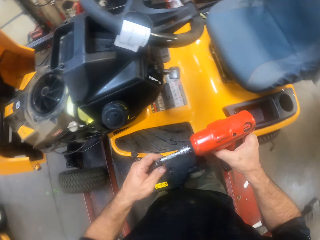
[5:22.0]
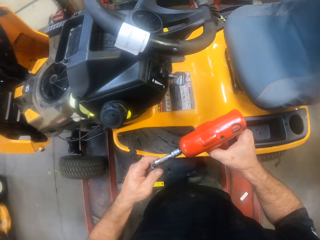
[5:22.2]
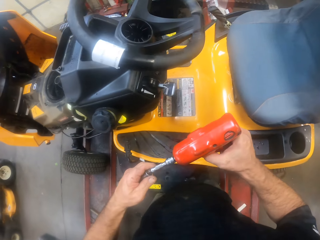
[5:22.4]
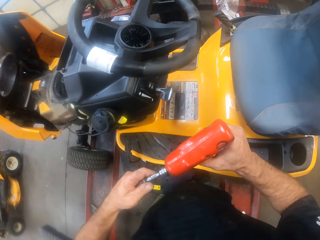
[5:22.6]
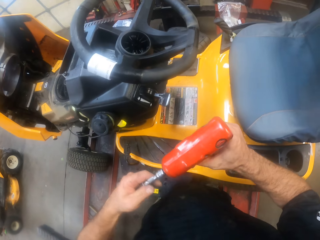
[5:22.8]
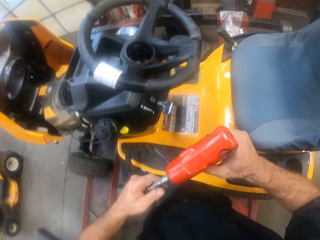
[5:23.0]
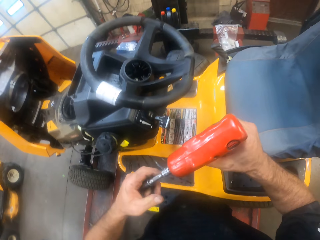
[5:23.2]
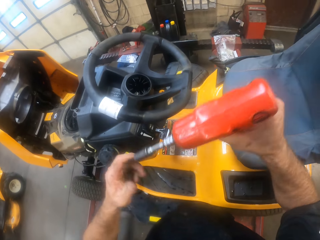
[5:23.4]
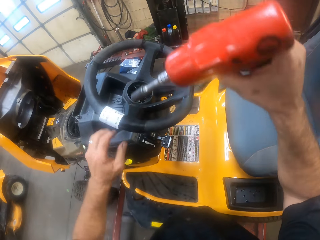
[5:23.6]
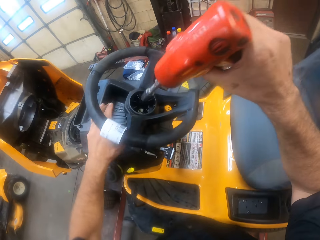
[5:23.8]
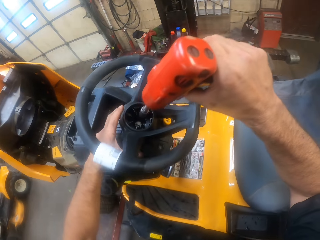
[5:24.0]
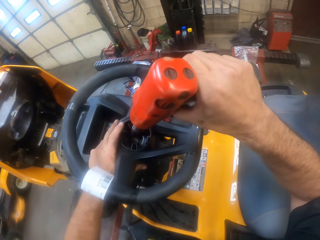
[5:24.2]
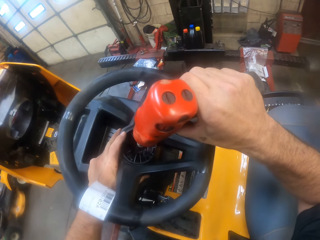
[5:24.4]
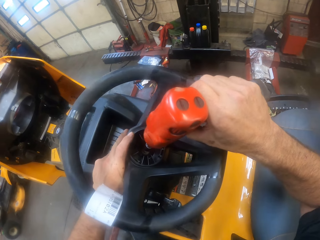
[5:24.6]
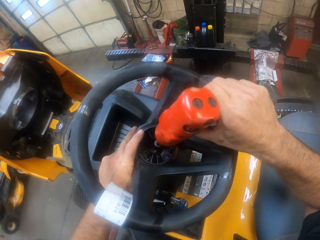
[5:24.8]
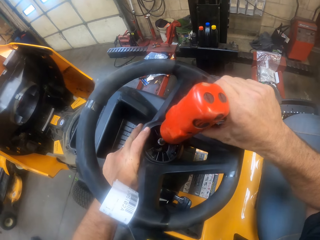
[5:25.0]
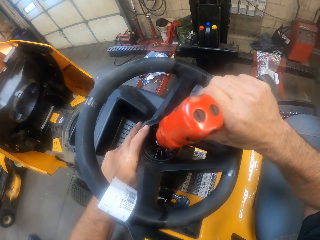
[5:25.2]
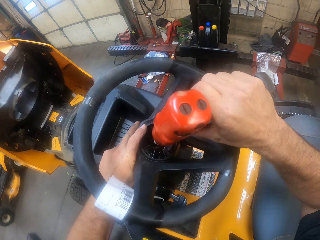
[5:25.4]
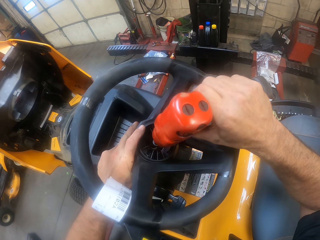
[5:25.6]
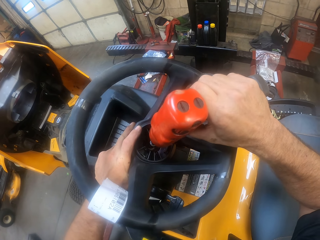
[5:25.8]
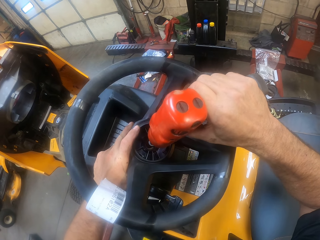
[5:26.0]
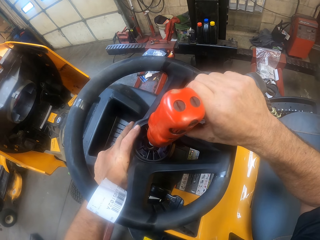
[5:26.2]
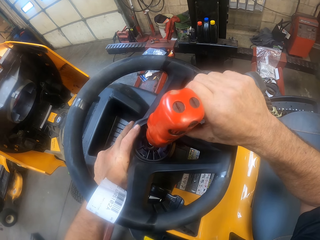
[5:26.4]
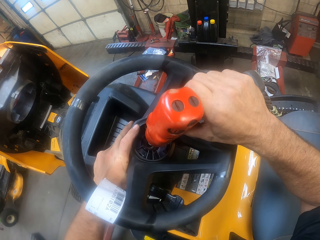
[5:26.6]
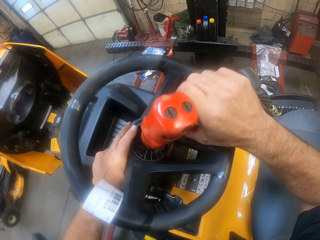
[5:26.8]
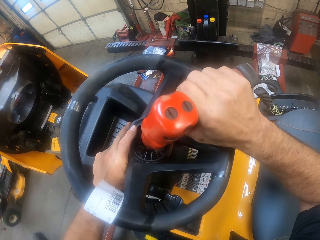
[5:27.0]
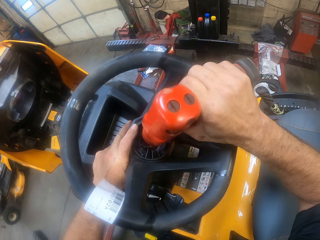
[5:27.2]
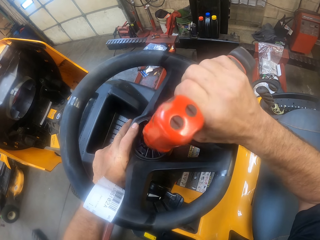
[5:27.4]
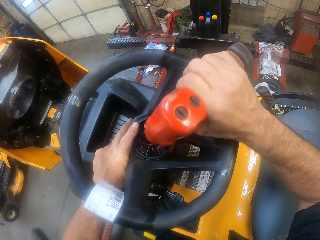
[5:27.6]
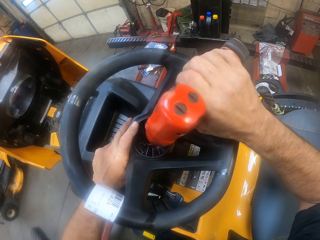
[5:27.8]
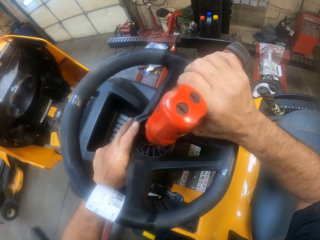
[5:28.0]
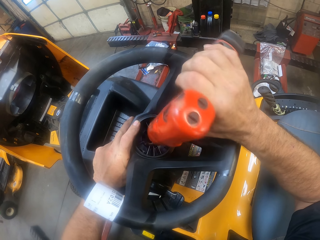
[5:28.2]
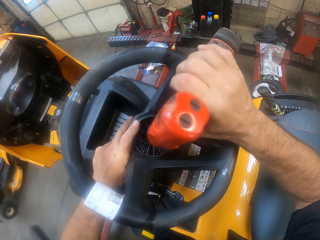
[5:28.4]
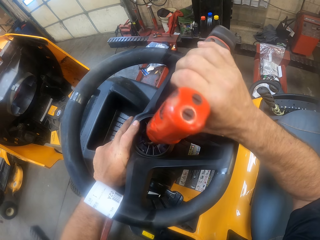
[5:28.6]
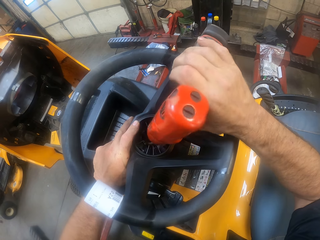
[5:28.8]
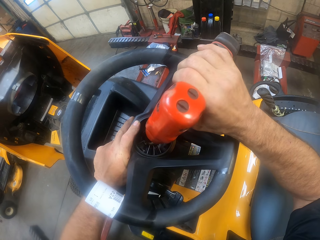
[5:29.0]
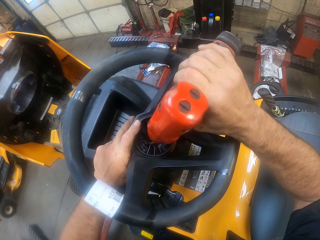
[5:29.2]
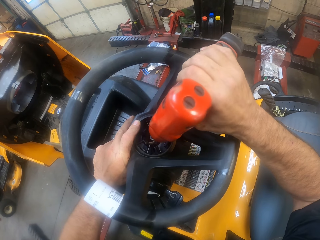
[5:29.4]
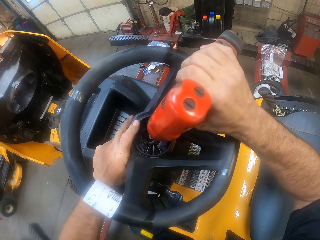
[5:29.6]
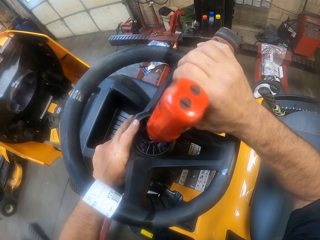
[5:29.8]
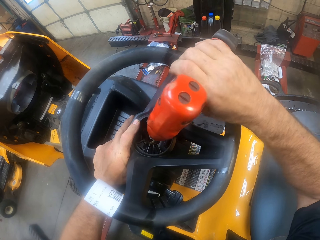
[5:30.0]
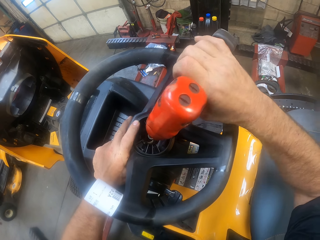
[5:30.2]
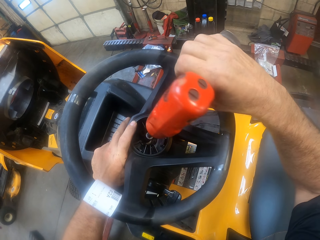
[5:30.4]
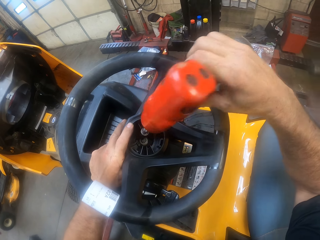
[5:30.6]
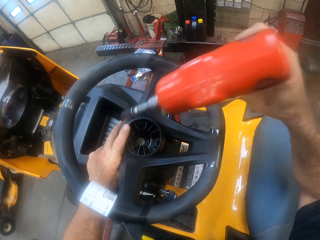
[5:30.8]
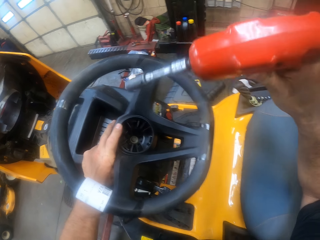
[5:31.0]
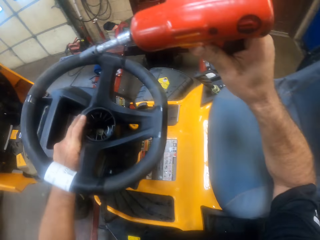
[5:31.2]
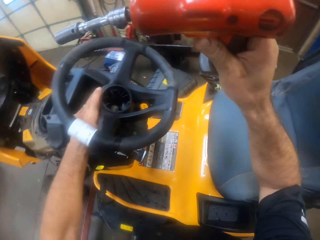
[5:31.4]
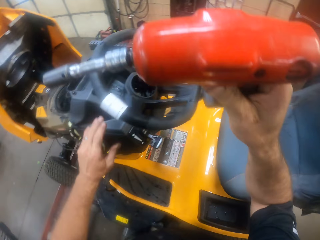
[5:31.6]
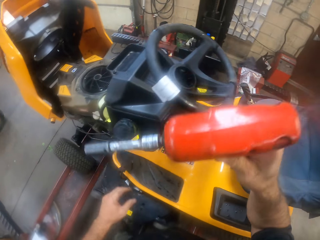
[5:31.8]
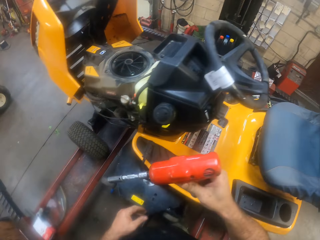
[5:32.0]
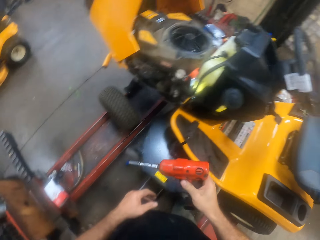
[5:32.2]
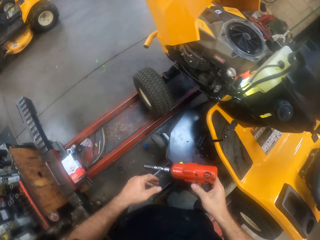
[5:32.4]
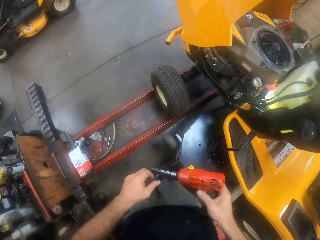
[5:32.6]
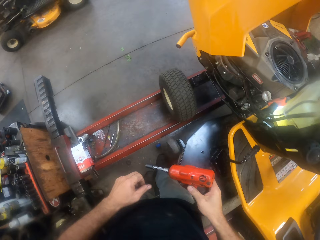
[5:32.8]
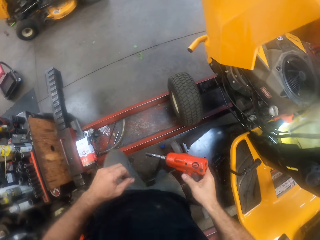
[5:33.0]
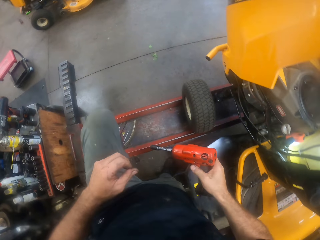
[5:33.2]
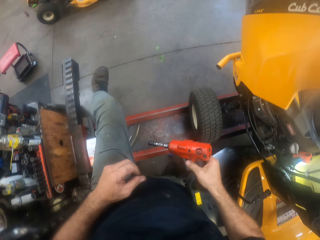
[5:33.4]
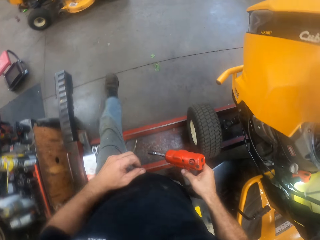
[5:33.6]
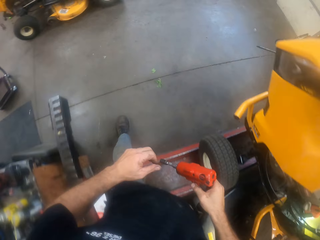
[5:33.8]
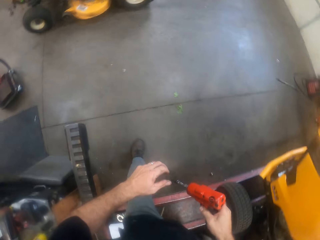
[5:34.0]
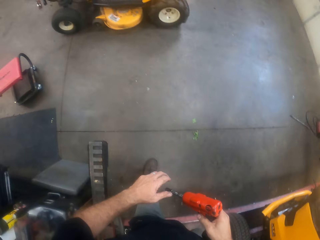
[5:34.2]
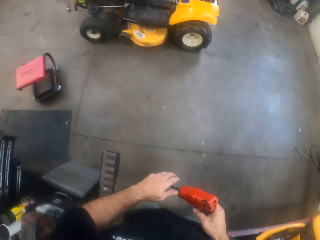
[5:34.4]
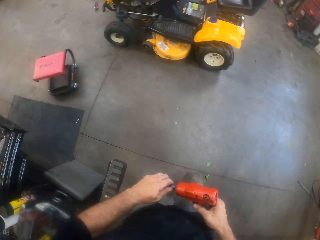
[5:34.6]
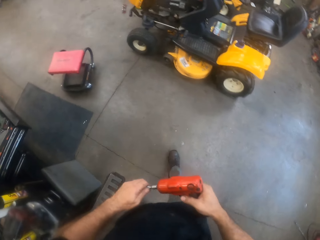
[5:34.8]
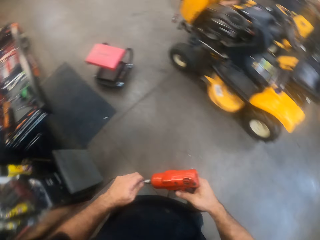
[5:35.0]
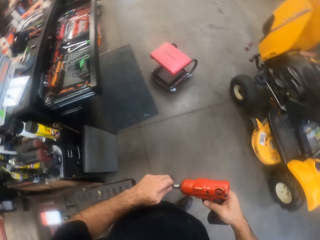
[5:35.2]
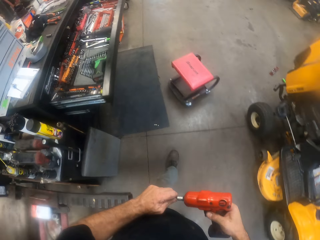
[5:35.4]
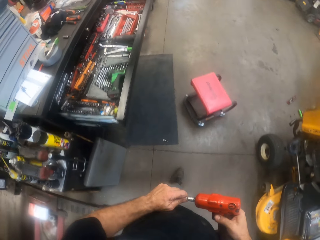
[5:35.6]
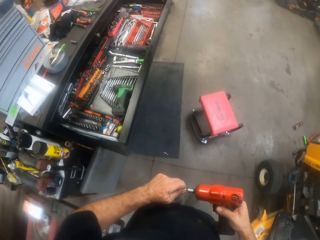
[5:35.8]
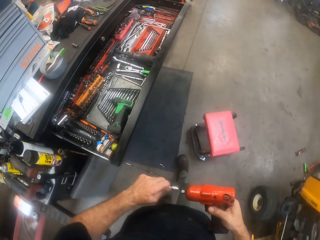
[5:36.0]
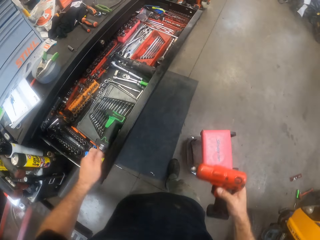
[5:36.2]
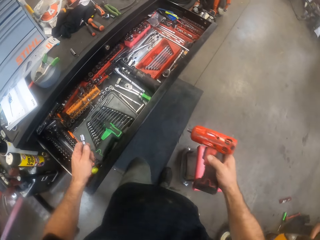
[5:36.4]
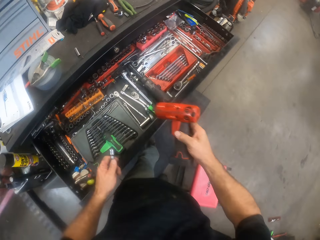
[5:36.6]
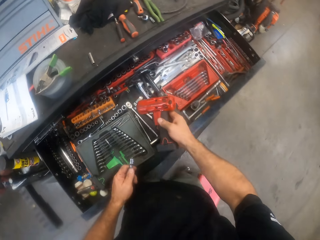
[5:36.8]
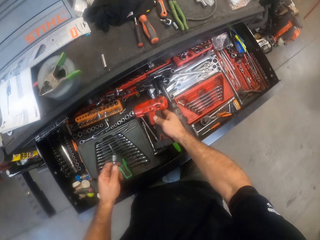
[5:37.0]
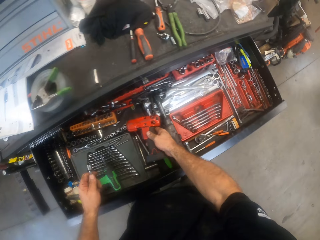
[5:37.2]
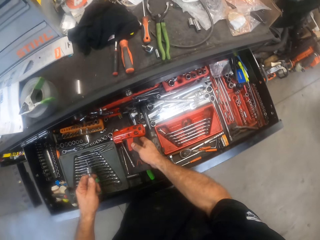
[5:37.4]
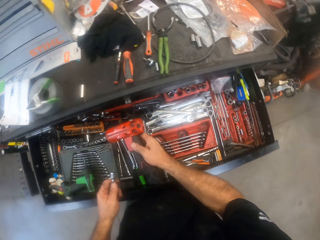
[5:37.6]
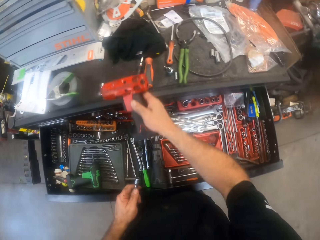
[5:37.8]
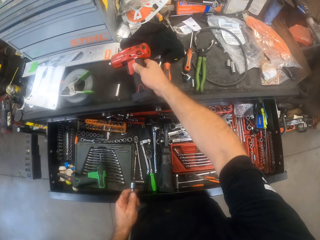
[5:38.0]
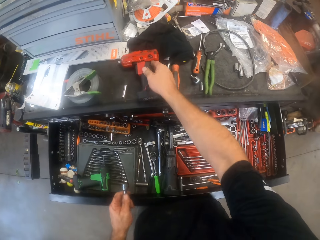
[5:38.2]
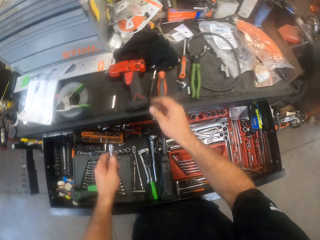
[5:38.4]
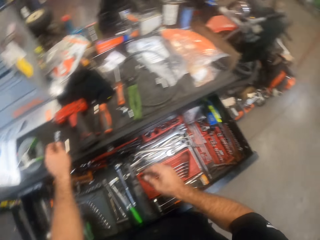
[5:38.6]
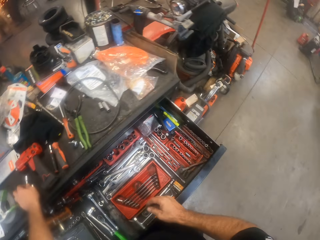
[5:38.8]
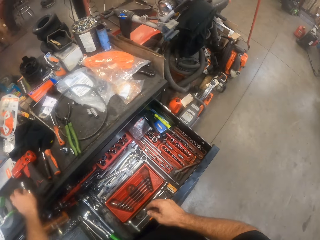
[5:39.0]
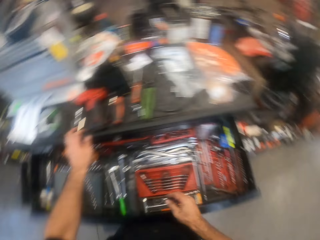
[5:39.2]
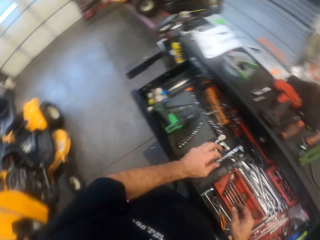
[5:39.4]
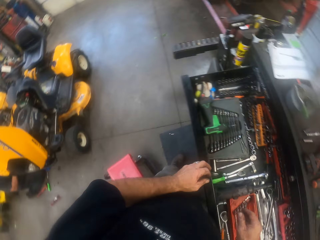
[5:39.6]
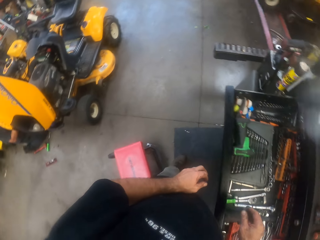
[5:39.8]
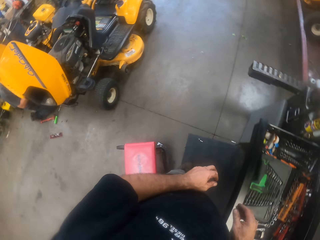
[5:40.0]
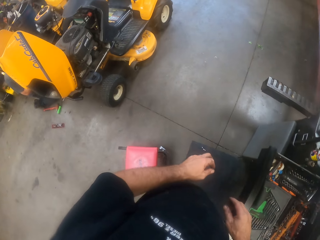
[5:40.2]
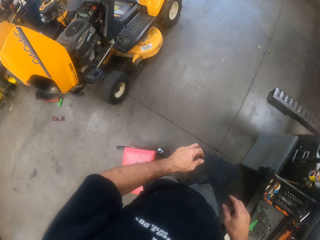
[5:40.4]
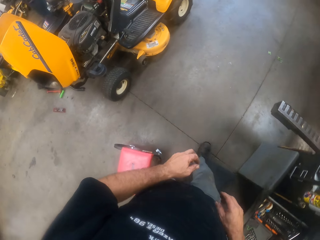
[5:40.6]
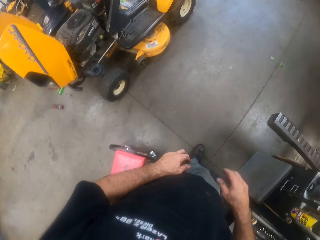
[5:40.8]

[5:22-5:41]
The camera wearer screws the steering wheel with the drilling machine. They walk around. They move the screw or drill bit from the drilling machine. They hold the drill bit. They drop the drilling machine on top of the drawer. They drop the screw on top of the drawer.
